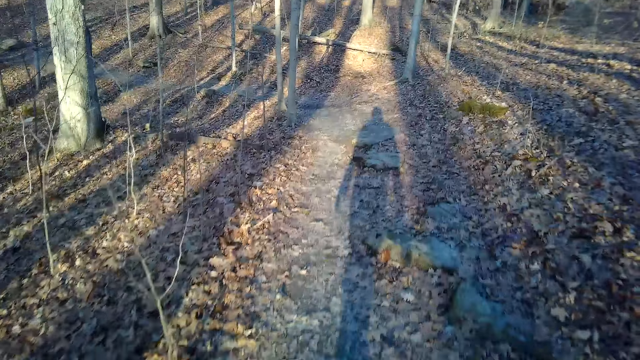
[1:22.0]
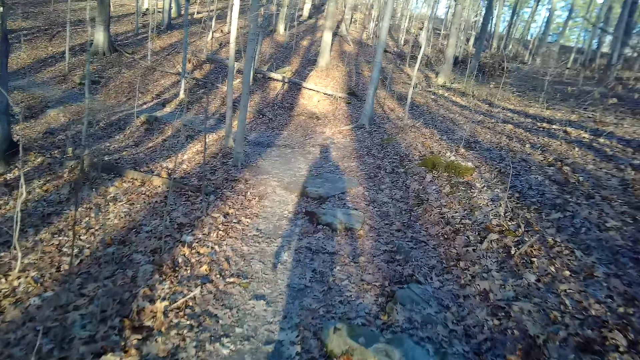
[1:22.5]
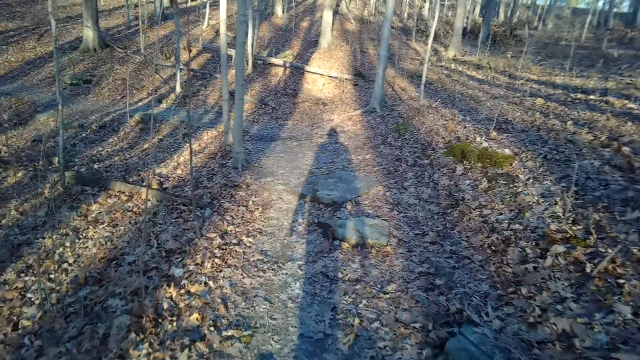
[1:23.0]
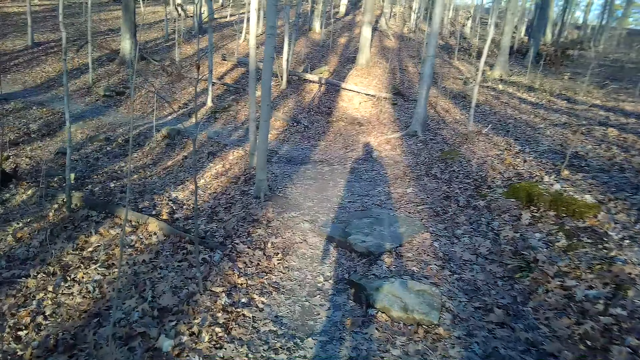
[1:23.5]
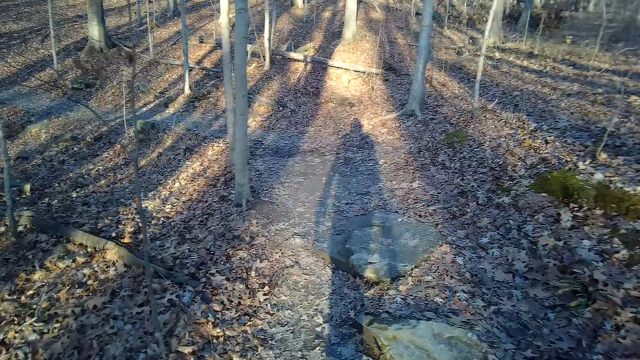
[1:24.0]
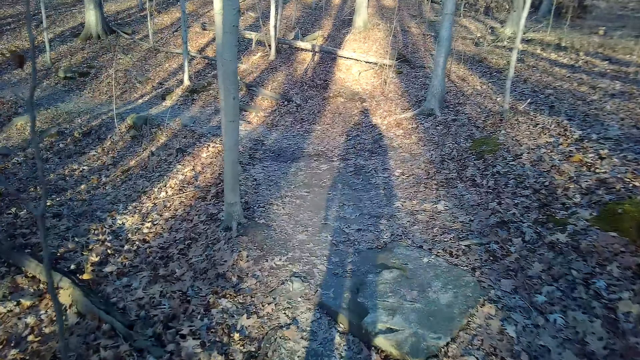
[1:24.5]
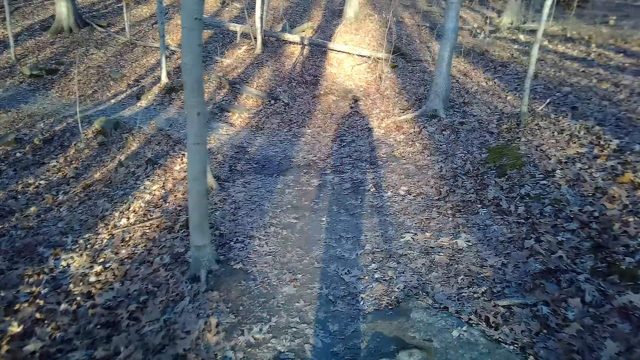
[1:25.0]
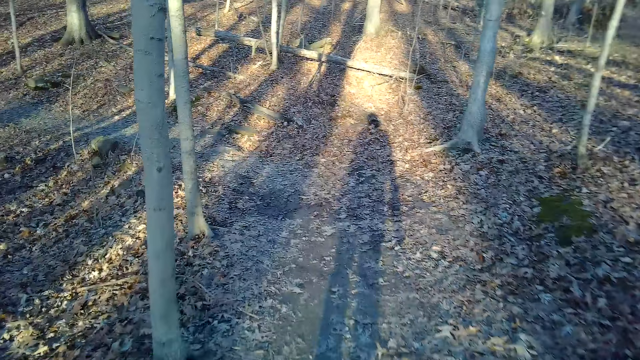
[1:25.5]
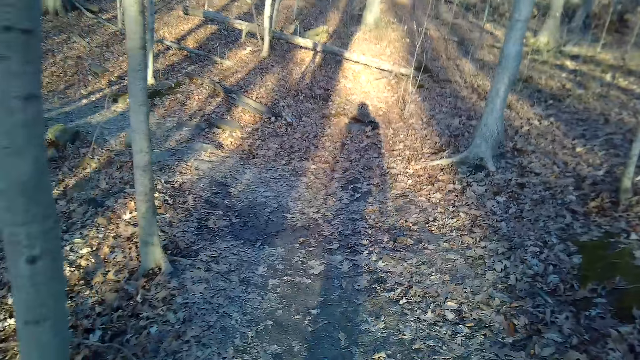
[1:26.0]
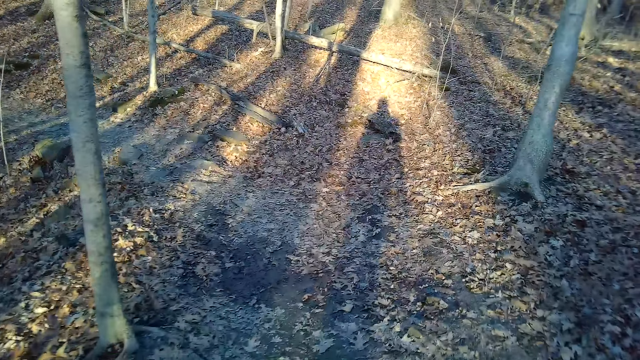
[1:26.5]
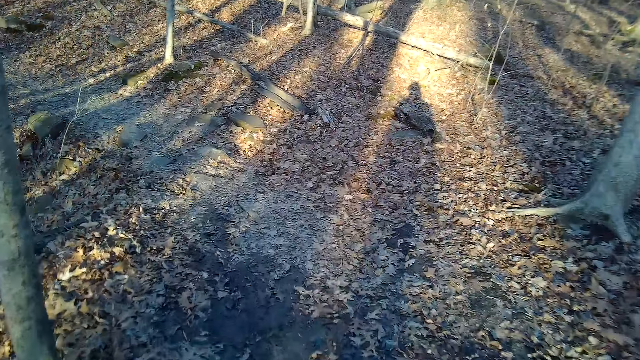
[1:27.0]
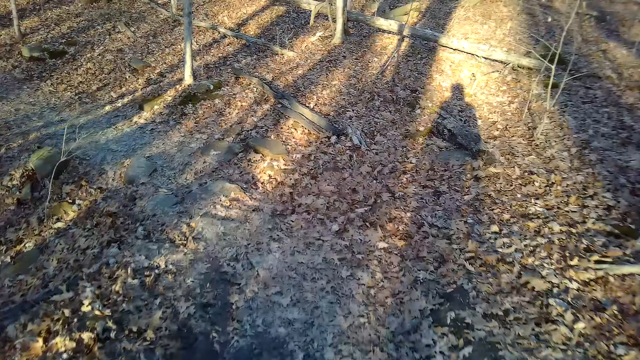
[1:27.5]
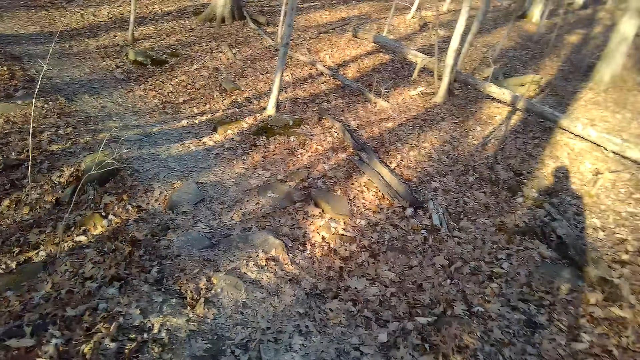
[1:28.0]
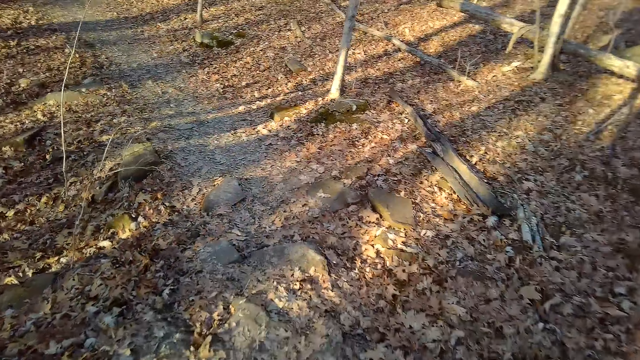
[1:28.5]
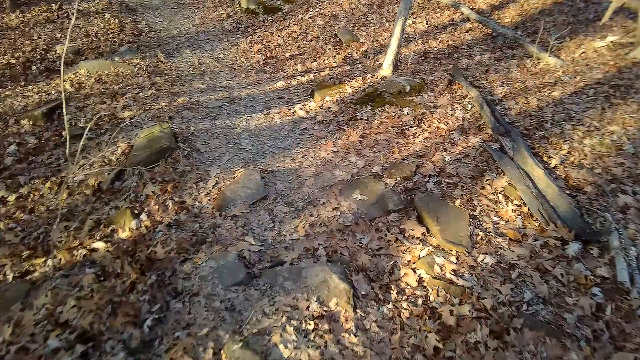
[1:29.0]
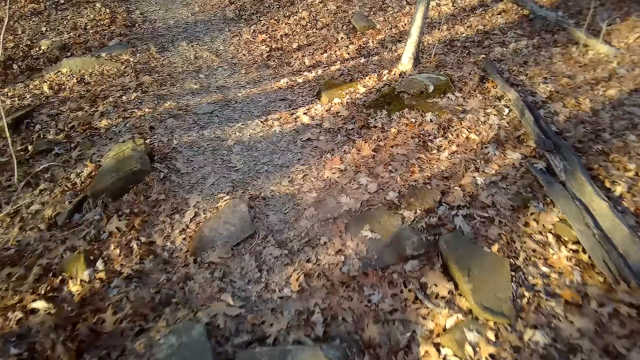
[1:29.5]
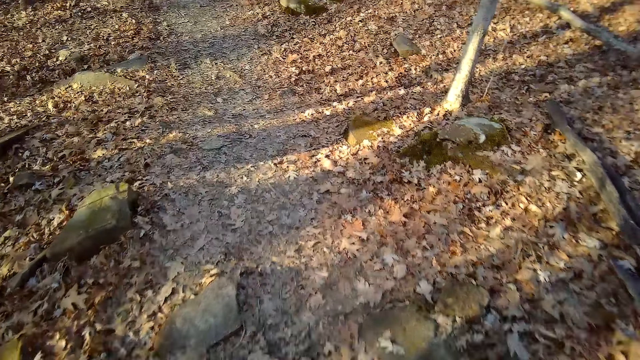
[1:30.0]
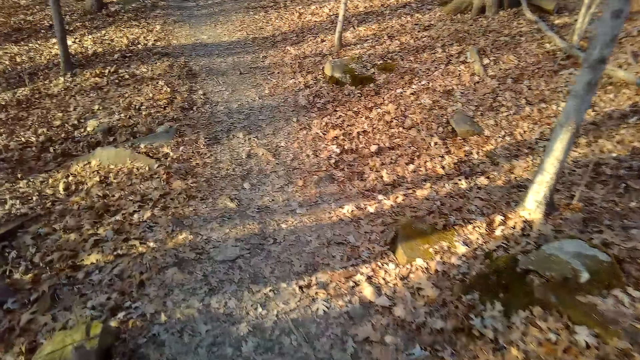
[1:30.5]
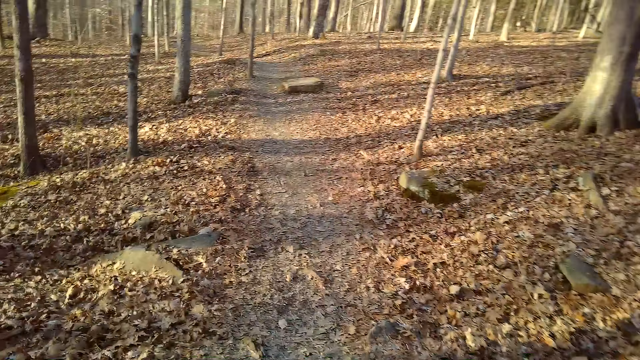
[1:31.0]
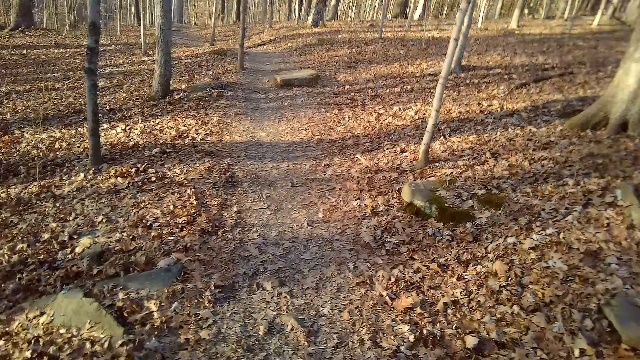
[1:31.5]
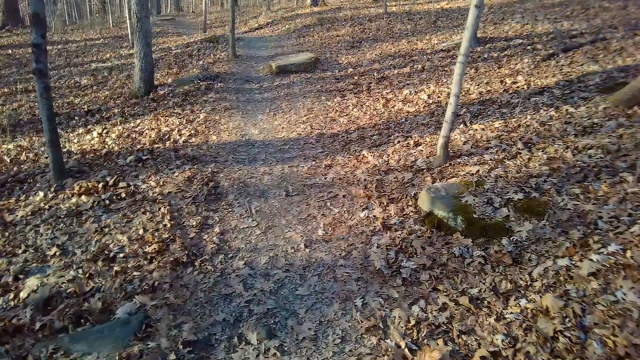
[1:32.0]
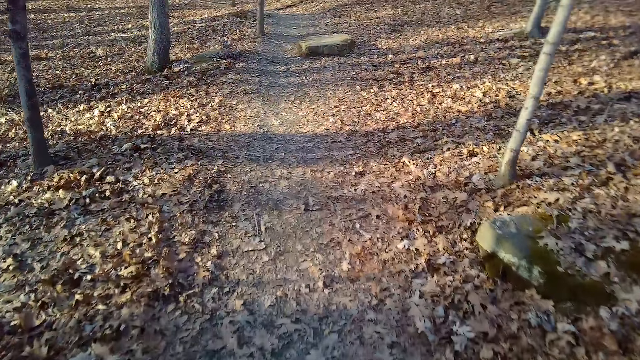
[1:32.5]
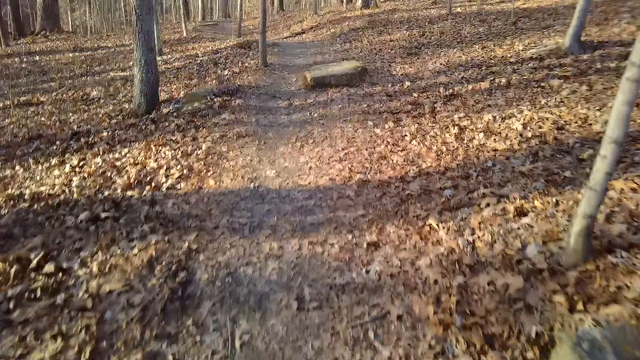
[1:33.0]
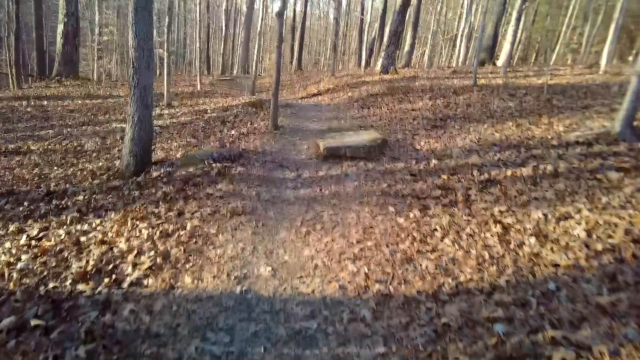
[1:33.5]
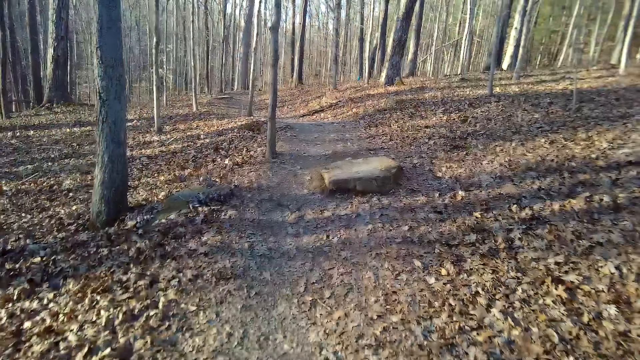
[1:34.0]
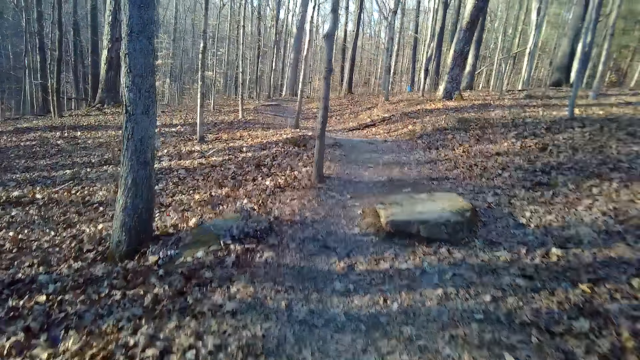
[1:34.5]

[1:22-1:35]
The camera wearer goes down the hill.

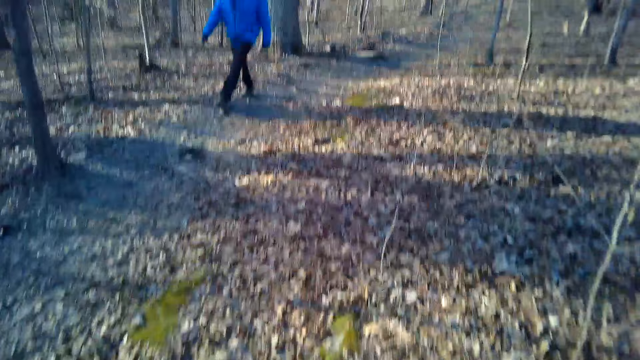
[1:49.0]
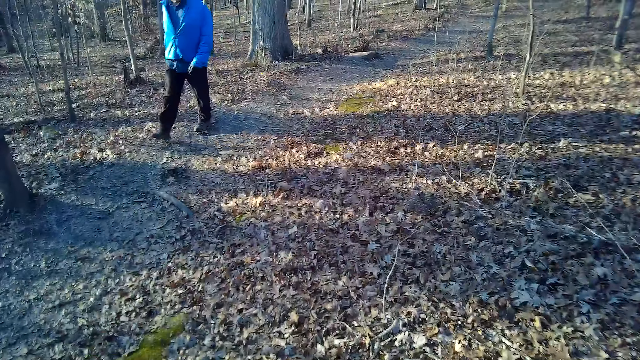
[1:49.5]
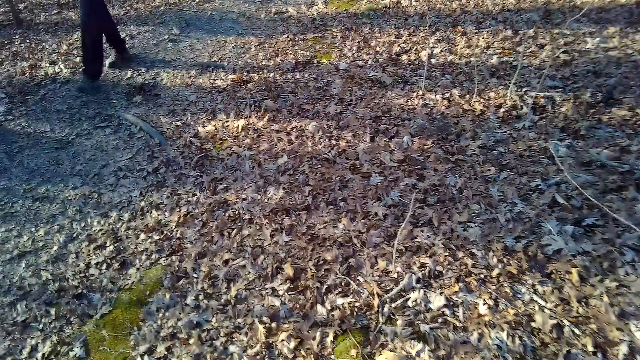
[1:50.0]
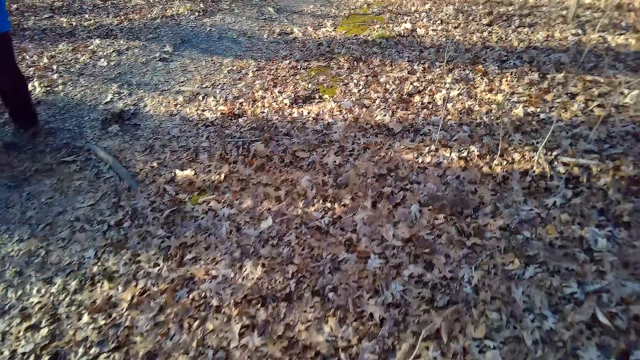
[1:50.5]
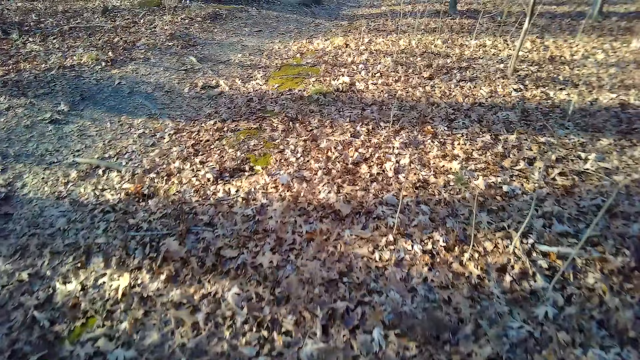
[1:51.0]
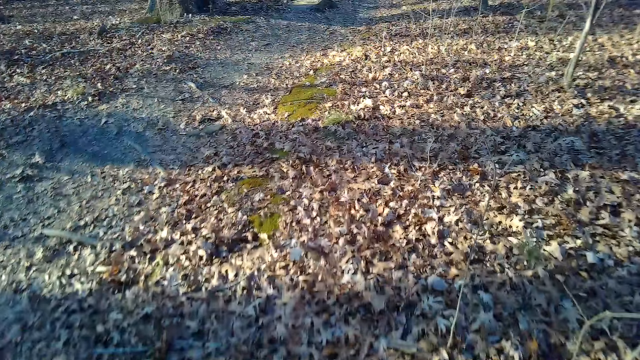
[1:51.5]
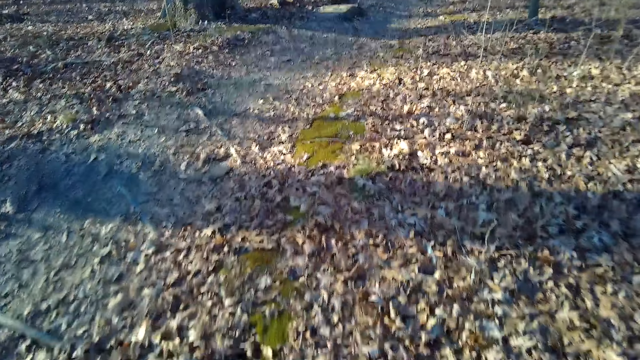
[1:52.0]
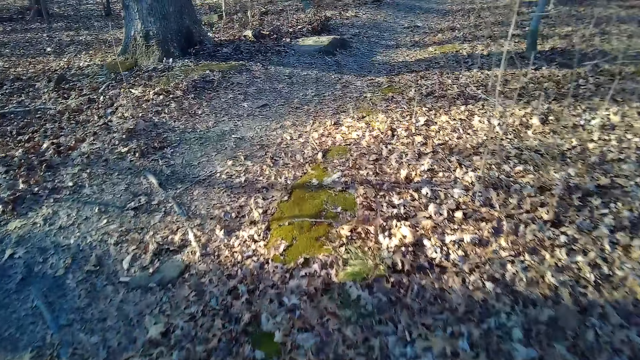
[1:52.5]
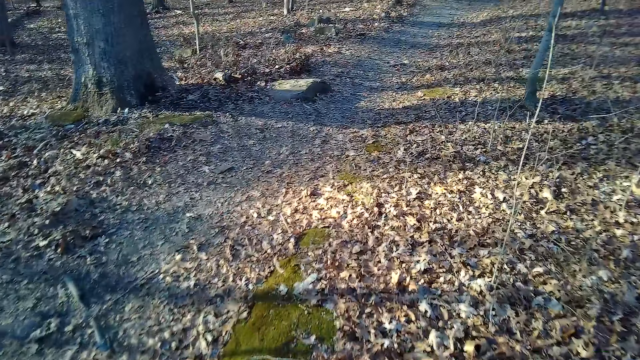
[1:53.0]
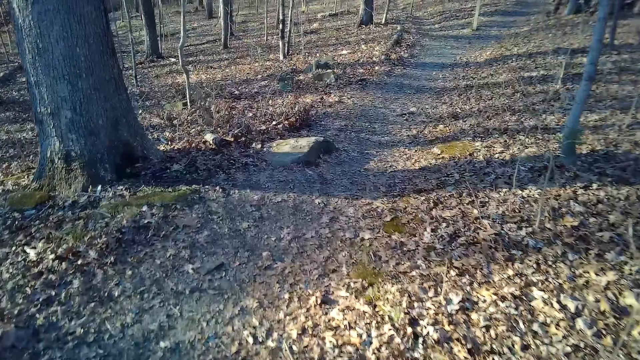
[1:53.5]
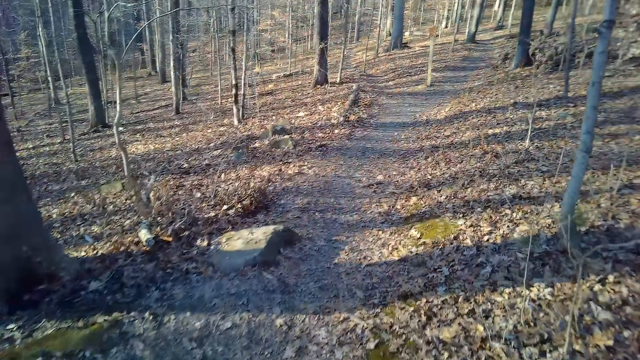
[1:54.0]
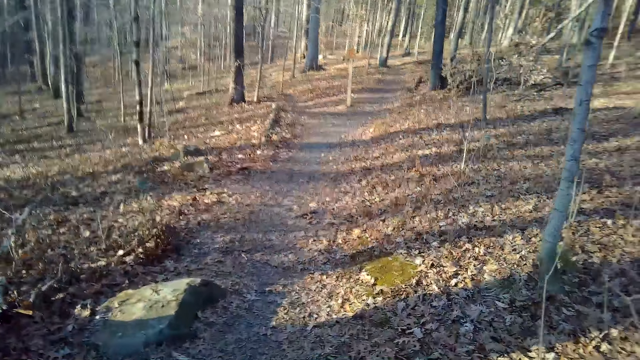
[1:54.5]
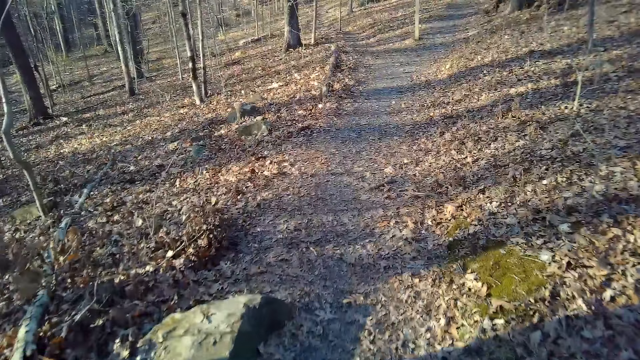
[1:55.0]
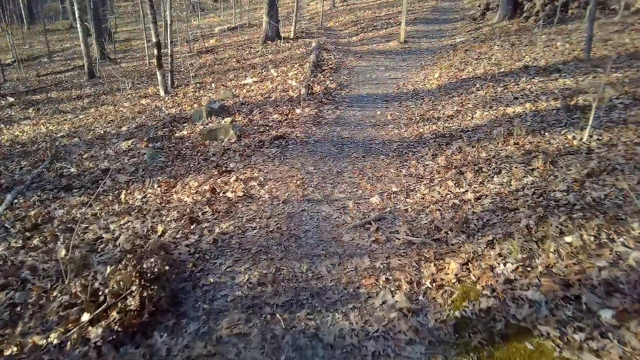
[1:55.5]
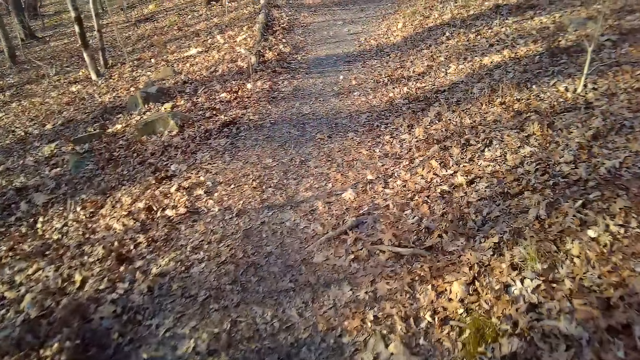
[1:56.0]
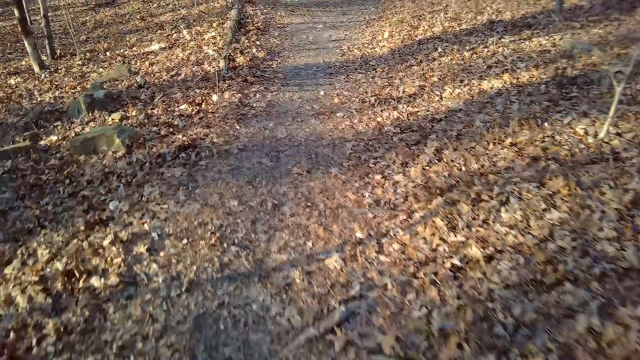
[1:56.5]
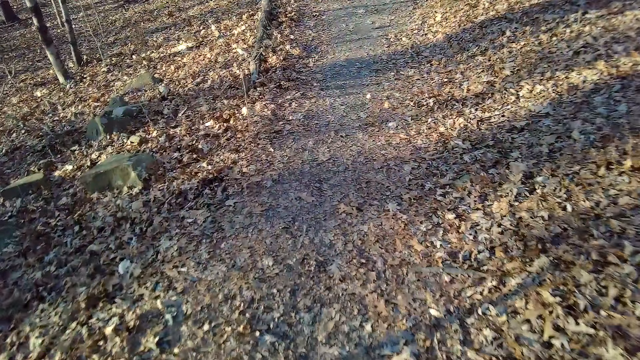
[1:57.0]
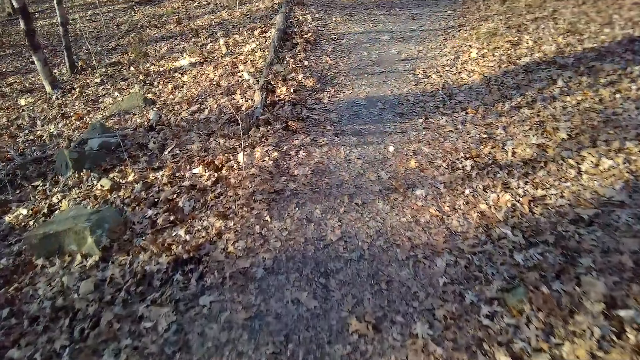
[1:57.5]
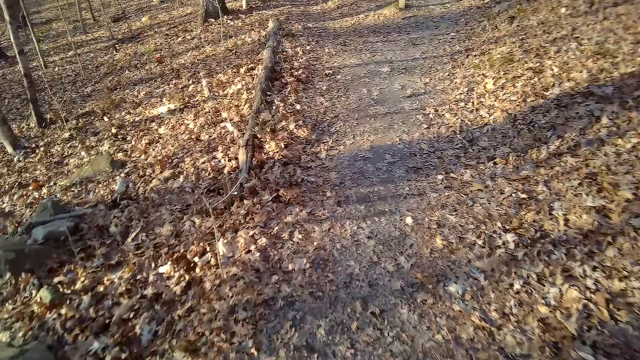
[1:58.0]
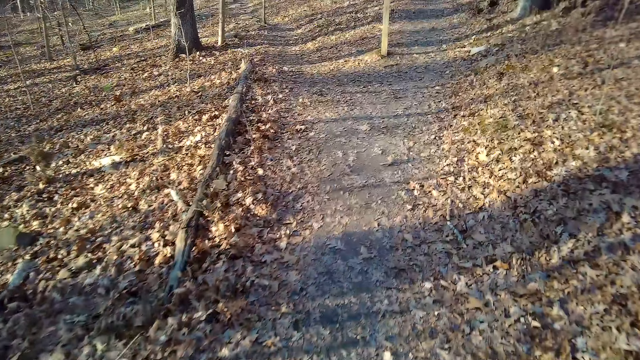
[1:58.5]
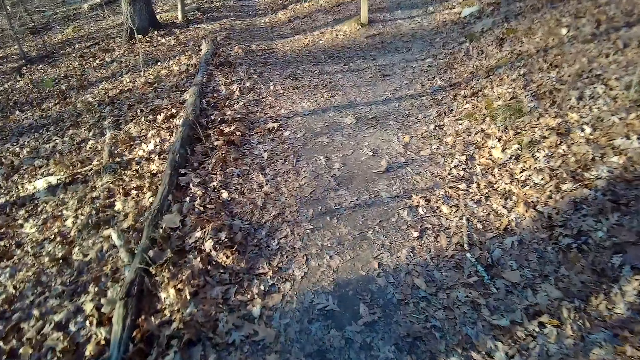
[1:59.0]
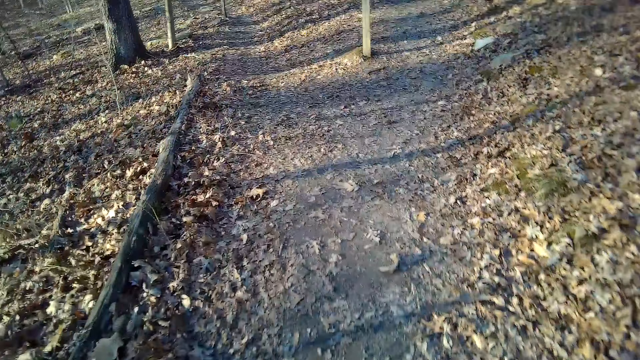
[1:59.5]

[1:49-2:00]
The camera wearer talks to someone else. The camera wearer coughs.
